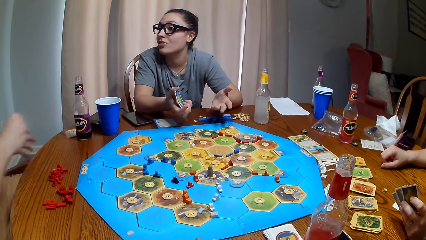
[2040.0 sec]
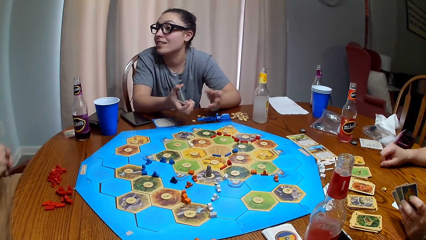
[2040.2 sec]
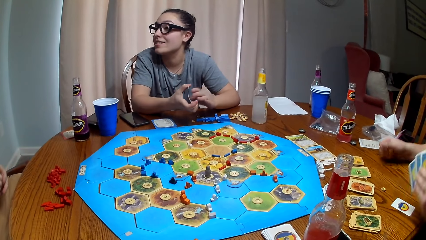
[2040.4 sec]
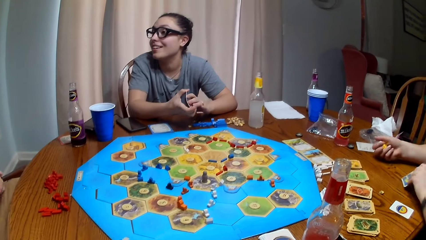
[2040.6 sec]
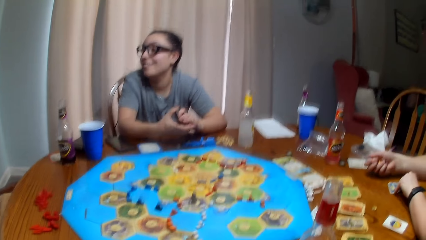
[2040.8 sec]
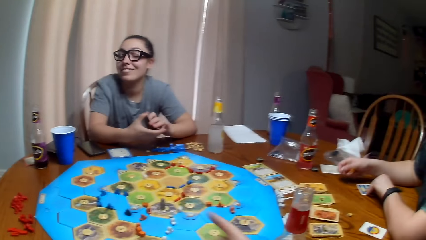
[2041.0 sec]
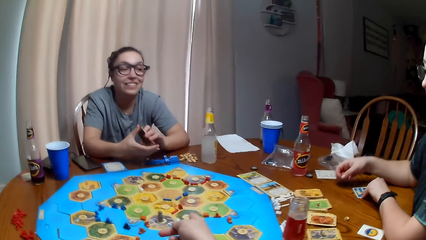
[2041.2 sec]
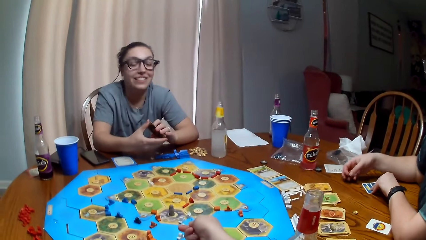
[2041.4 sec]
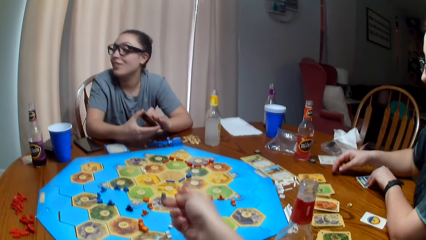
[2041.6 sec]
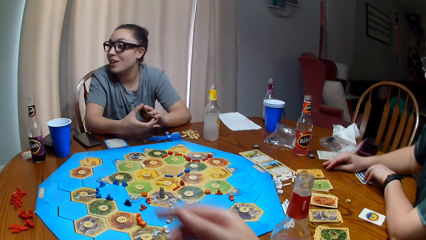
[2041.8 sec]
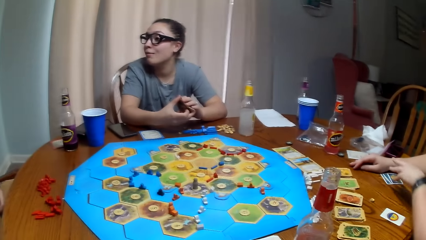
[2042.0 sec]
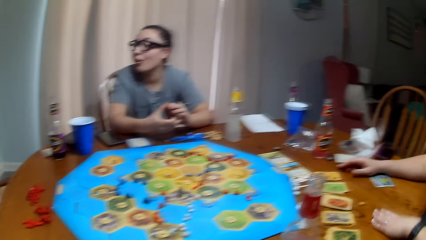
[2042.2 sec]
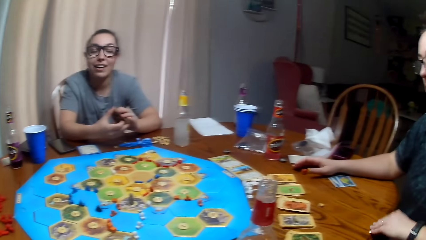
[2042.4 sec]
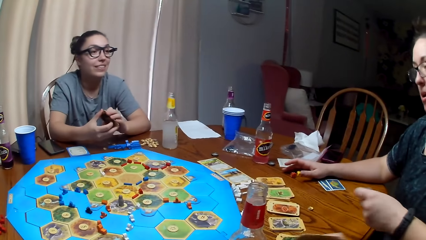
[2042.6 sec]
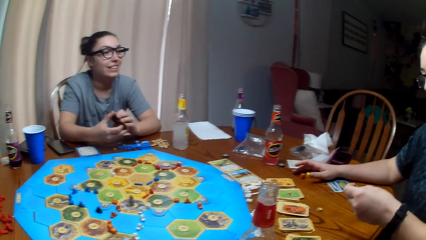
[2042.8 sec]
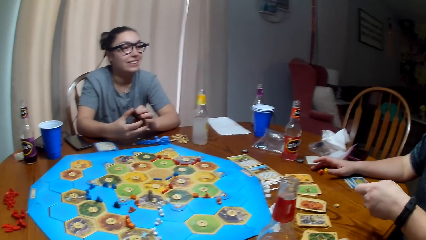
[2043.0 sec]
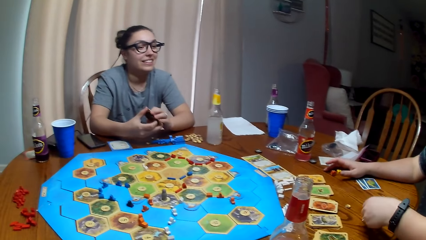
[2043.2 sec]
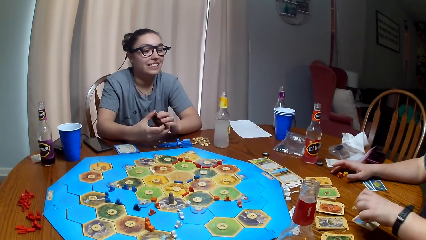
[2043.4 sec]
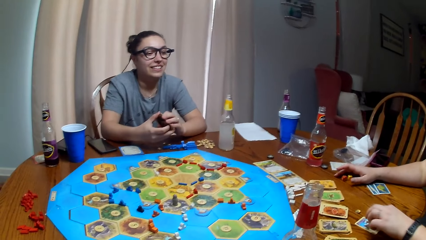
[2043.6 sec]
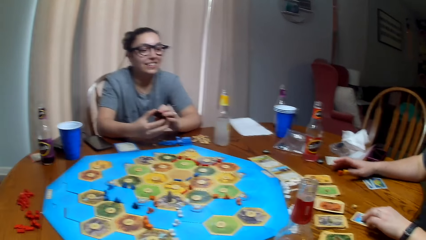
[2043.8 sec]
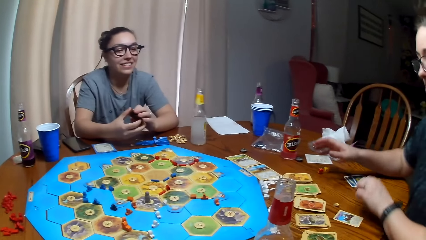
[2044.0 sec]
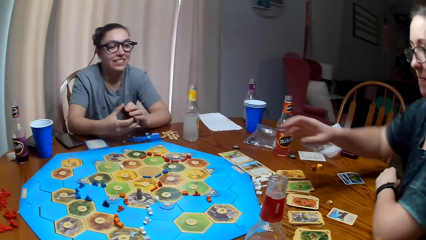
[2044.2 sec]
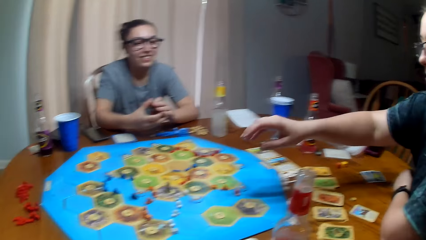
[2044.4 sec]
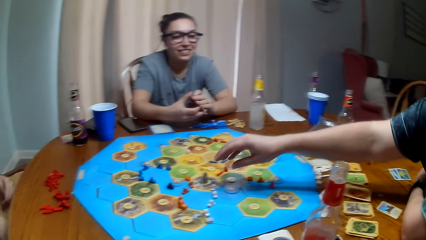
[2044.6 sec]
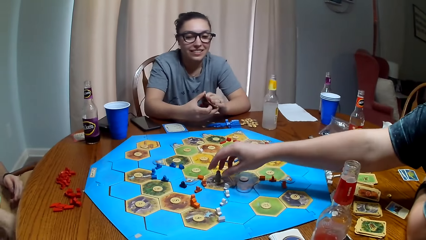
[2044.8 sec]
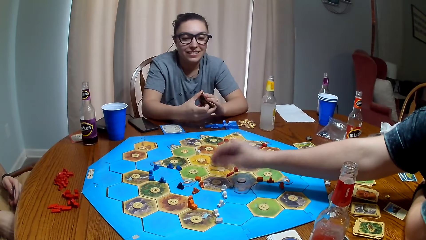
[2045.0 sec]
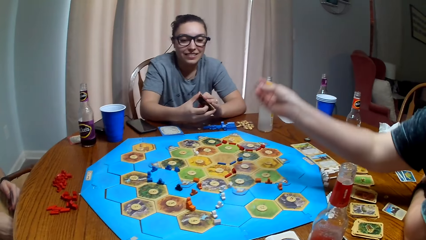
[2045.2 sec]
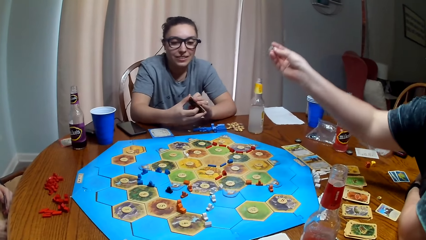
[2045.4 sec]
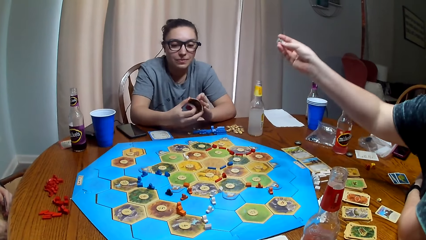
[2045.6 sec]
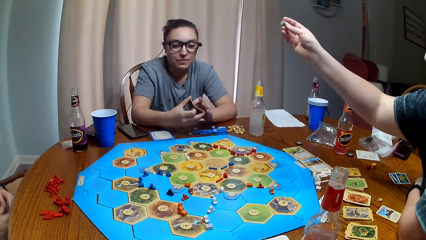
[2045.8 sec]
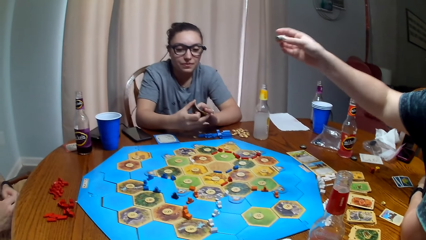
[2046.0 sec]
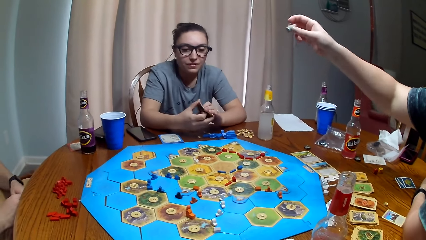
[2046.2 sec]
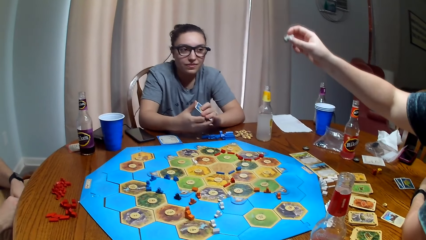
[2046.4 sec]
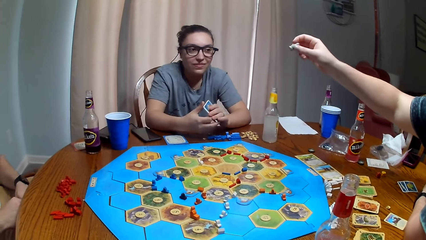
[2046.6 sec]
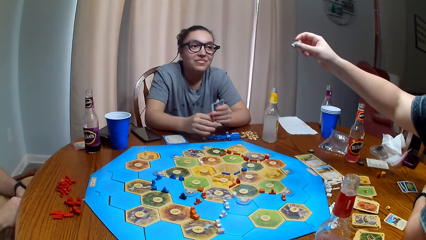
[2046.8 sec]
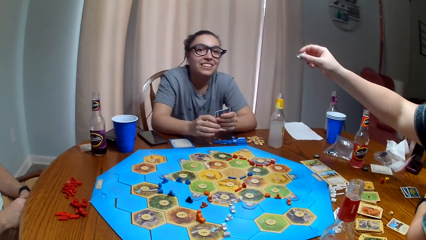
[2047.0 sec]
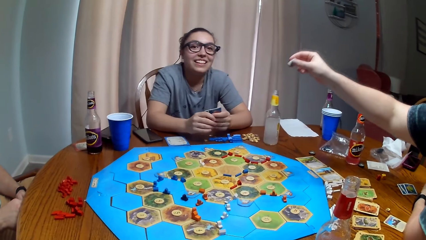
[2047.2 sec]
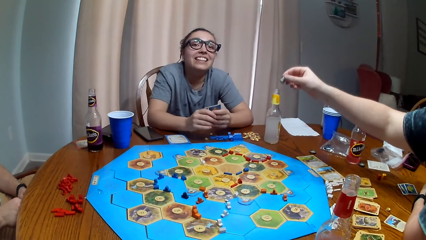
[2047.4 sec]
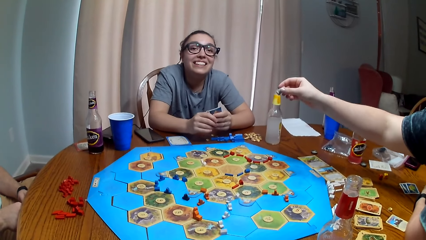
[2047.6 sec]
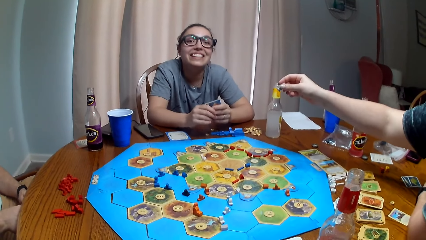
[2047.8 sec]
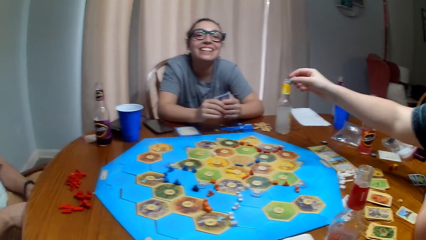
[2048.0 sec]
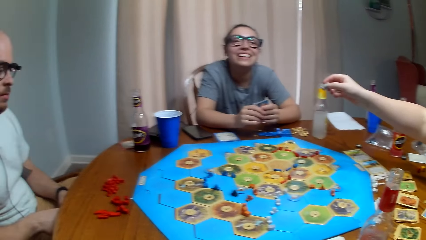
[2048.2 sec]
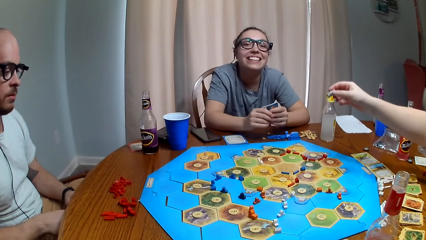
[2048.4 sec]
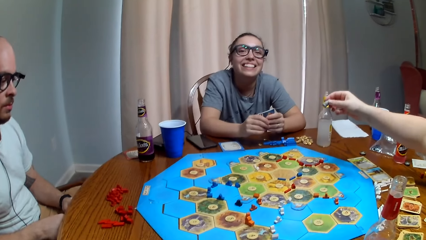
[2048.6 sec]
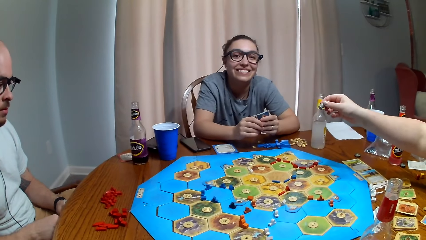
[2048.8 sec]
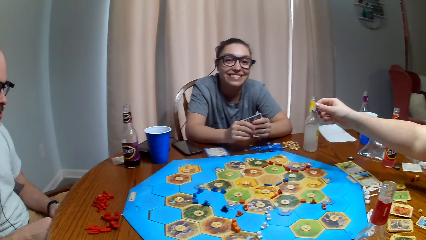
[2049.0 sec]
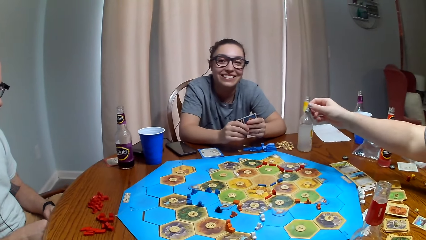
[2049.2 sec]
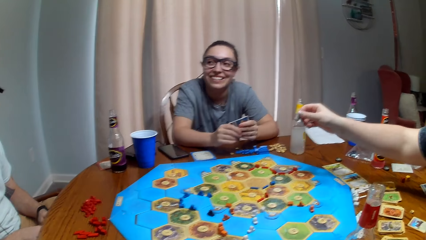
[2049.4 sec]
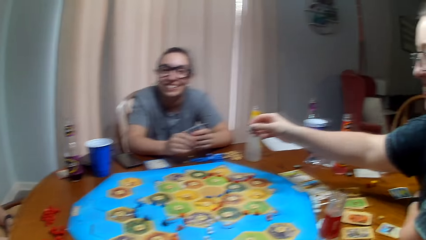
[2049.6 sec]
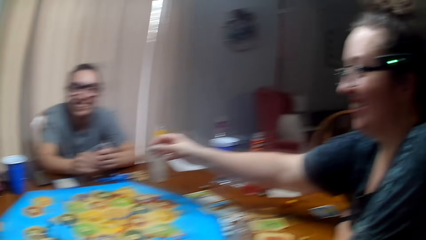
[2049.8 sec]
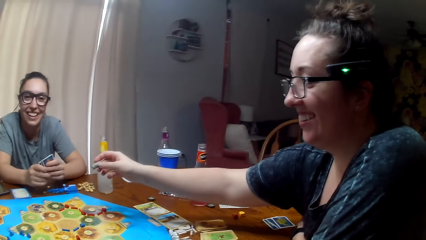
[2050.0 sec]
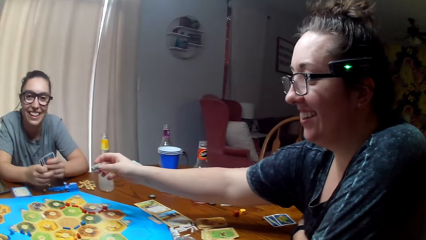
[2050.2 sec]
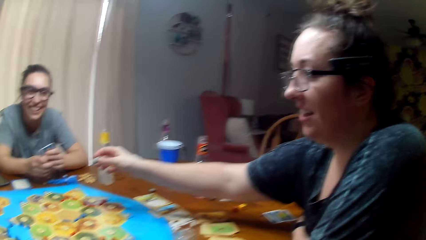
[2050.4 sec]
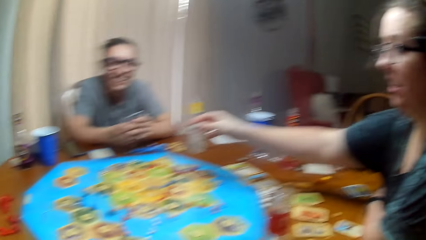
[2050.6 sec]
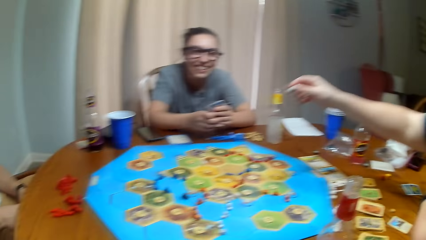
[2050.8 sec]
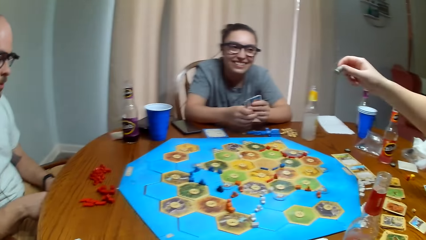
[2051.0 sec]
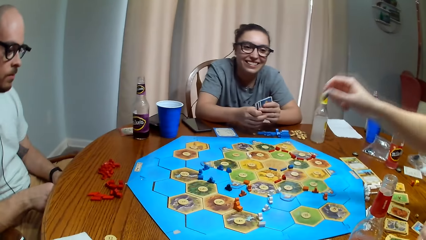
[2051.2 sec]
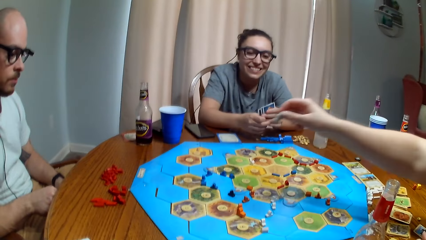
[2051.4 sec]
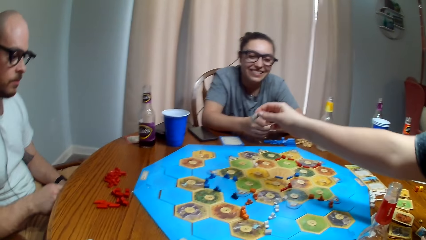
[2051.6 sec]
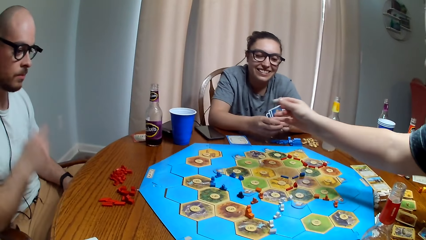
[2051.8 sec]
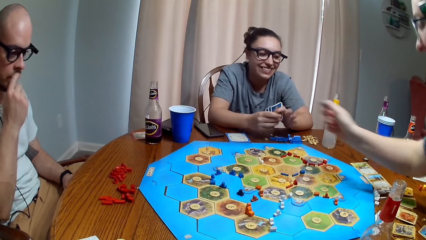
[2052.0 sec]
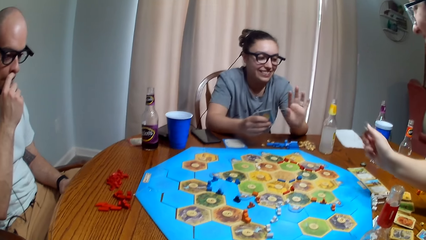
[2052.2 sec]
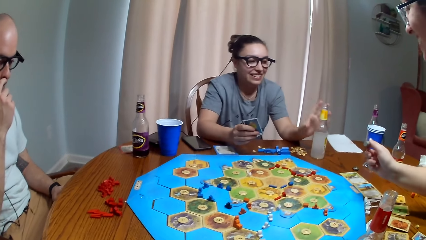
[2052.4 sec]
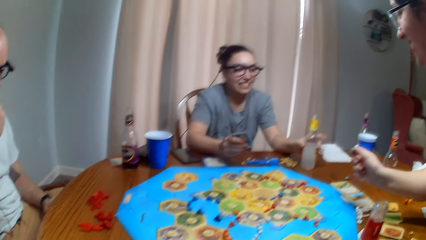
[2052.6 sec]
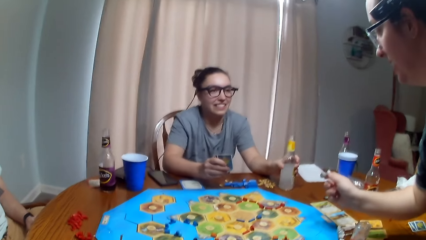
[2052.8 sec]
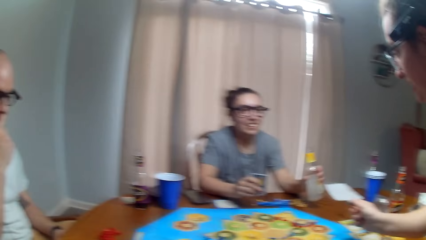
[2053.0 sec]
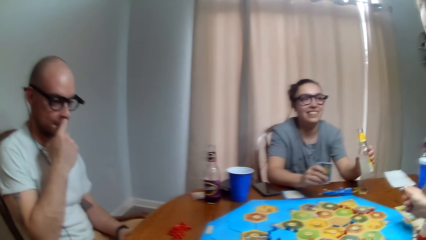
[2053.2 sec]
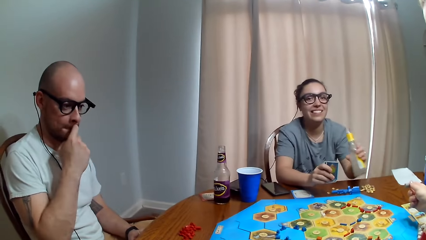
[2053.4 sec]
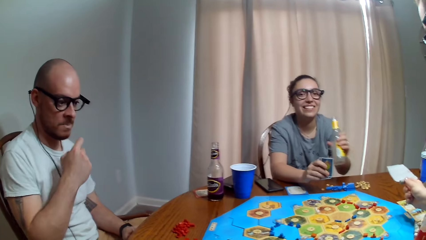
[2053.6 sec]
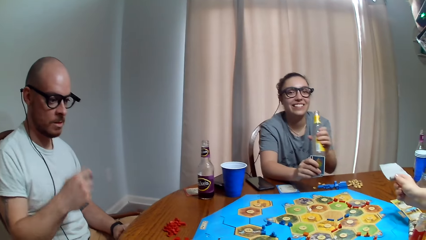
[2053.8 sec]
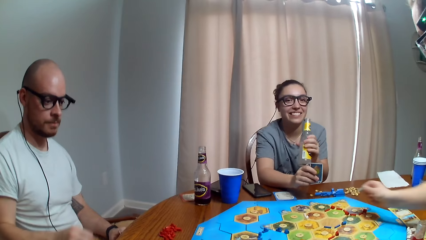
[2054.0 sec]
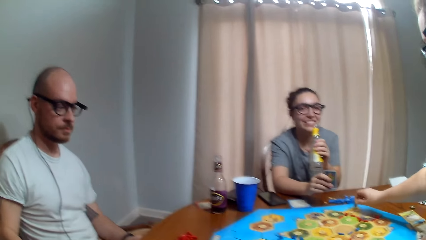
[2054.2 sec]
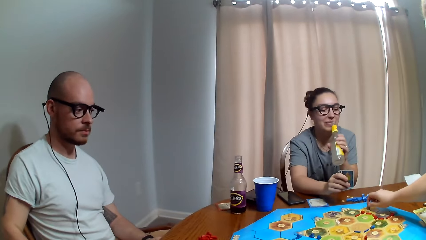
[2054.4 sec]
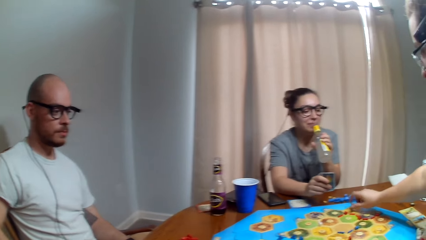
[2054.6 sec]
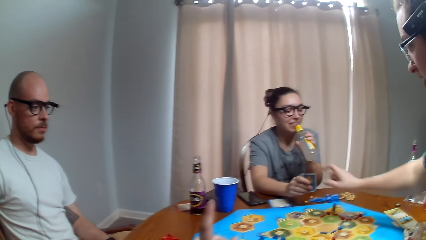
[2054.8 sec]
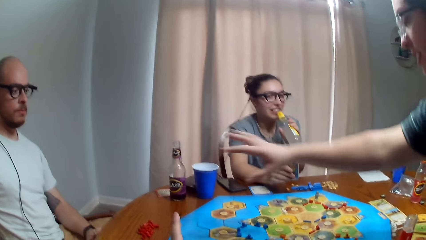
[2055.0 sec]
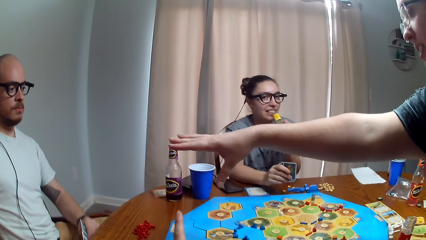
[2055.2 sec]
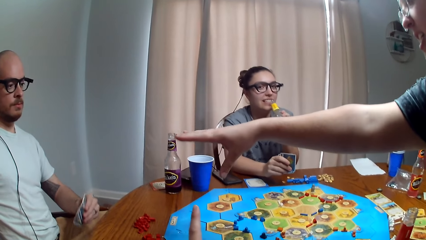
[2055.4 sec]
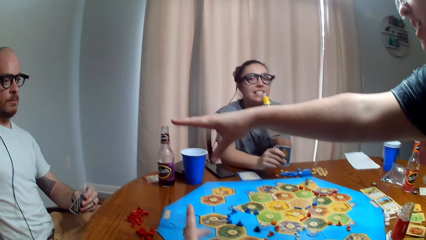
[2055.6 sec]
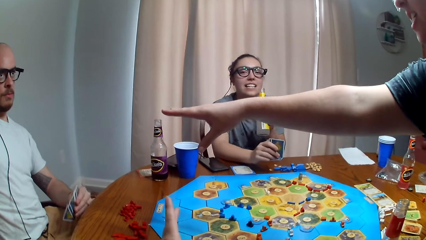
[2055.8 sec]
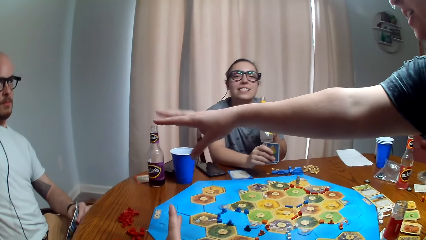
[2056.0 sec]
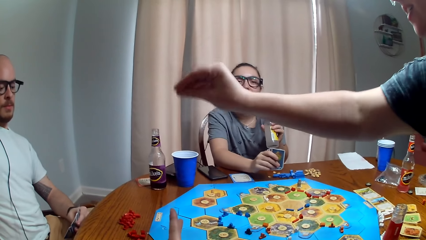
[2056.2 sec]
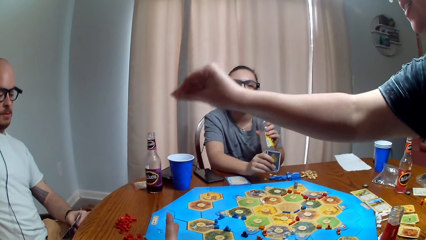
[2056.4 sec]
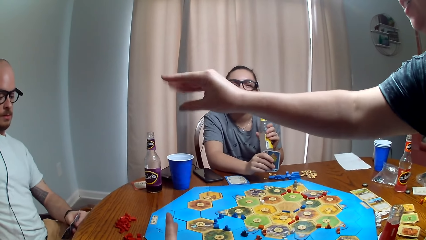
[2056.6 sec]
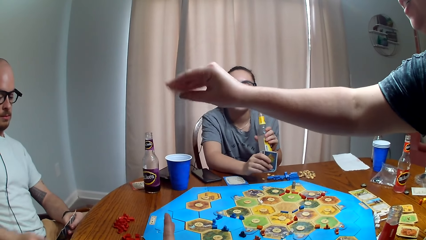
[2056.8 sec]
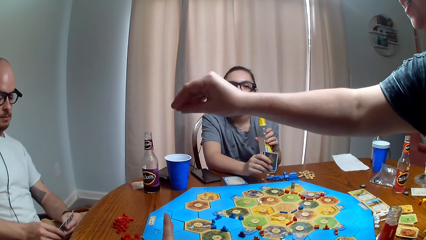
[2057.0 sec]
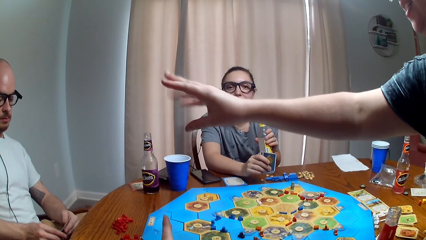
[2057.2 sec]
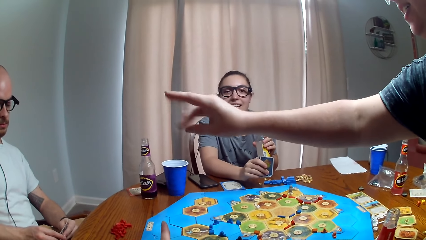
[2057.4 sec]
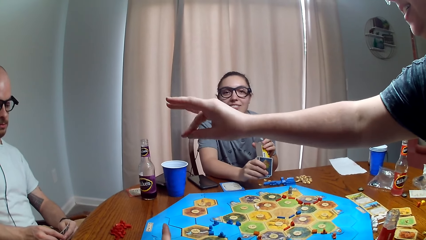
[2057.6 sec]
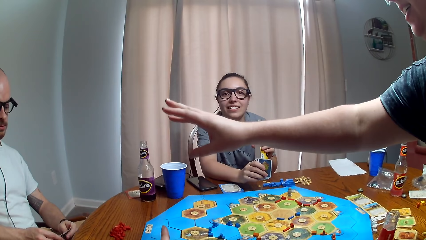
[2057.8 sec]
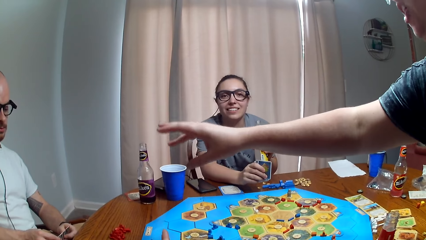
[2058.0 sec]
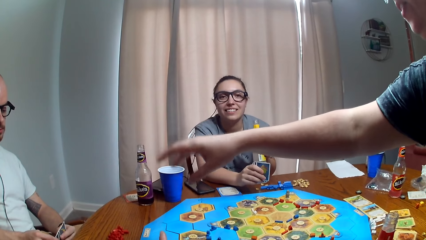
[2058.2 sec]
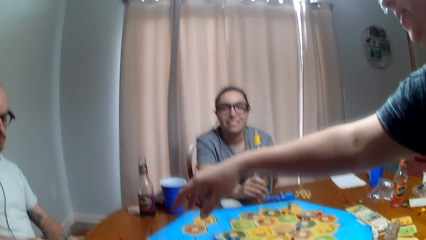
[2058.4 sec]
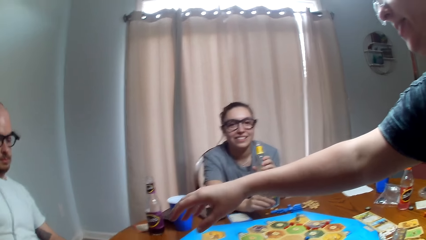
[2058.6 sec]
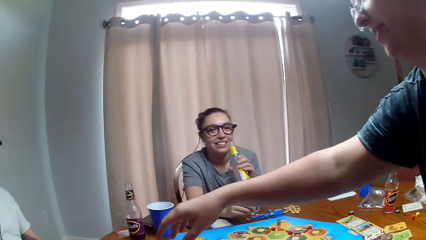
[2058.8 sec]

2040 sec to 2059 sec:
A woman picks up the card and puts the card down. She plays a tabletop board game and picks up something. Another woman picks up the soda and drinks the soda. The first woman puts down an object, dialogues to a man, and moves the finger.
